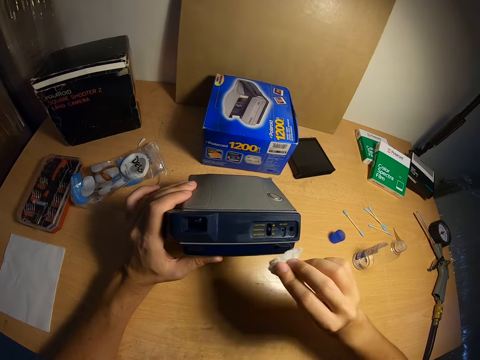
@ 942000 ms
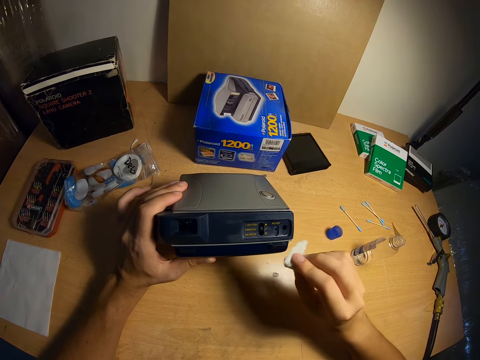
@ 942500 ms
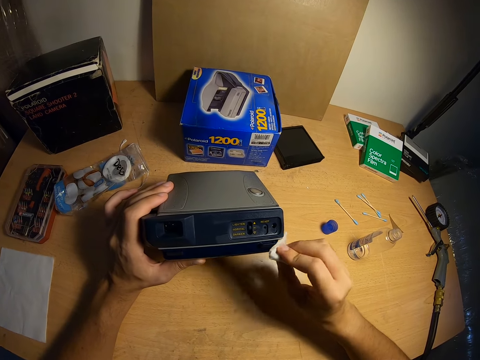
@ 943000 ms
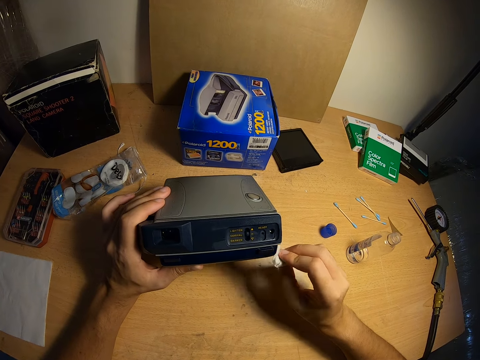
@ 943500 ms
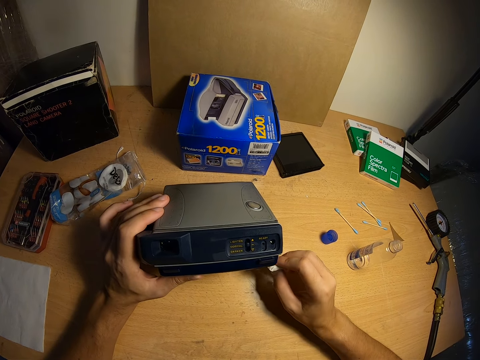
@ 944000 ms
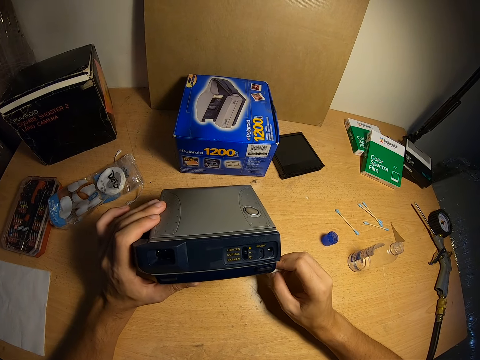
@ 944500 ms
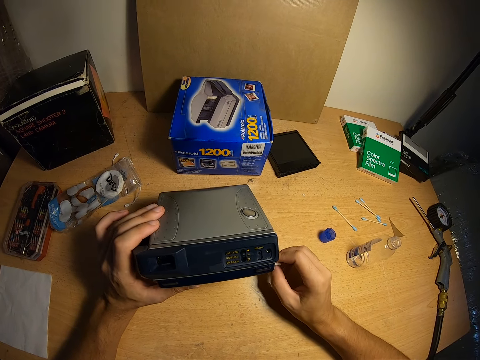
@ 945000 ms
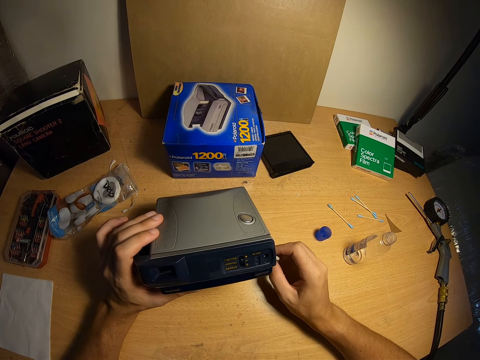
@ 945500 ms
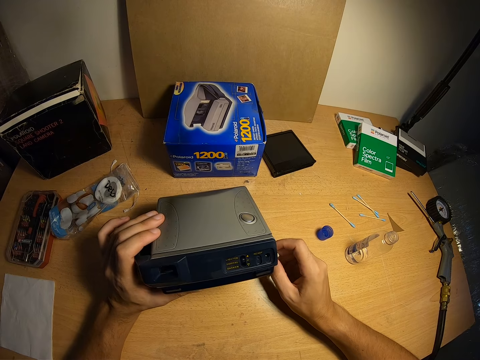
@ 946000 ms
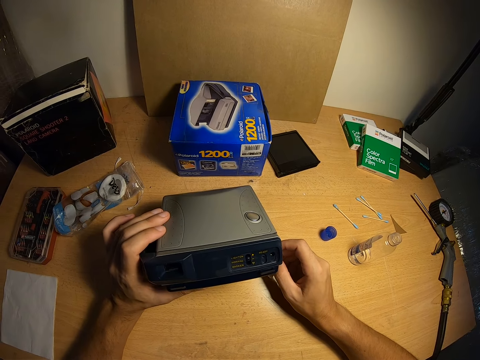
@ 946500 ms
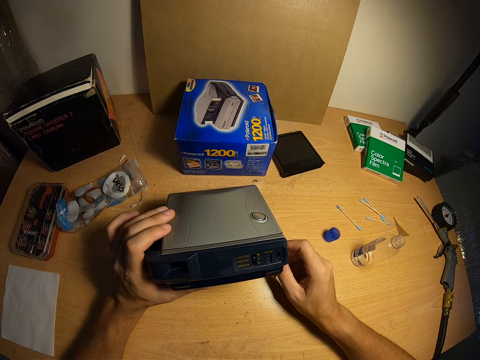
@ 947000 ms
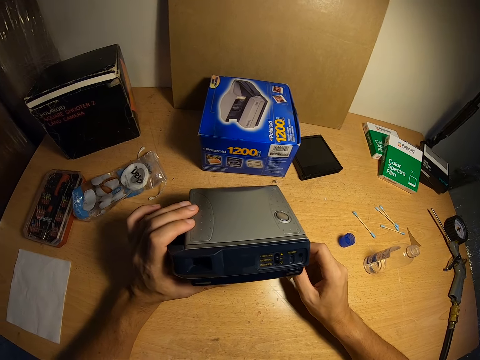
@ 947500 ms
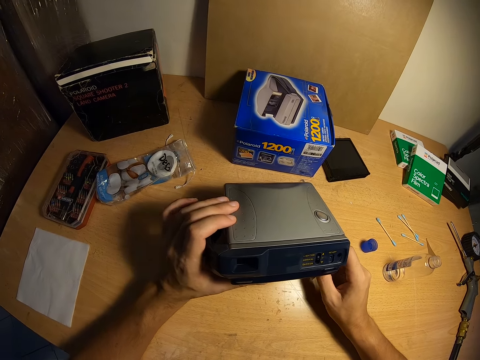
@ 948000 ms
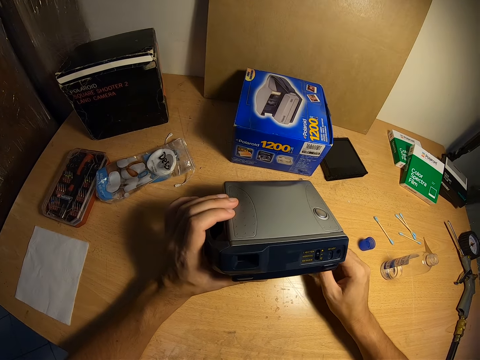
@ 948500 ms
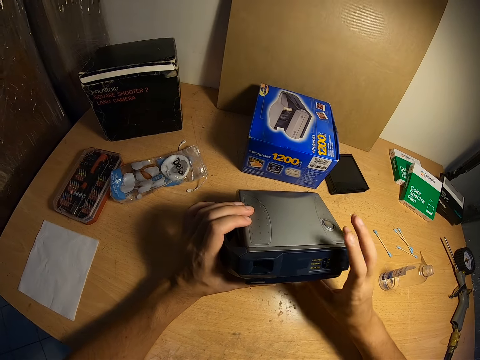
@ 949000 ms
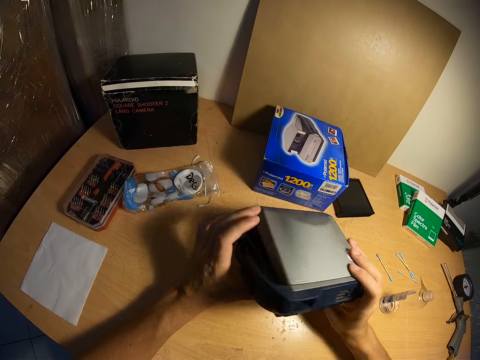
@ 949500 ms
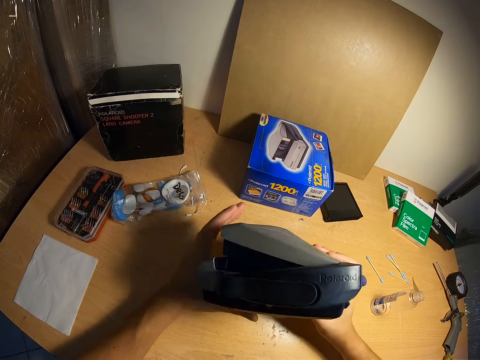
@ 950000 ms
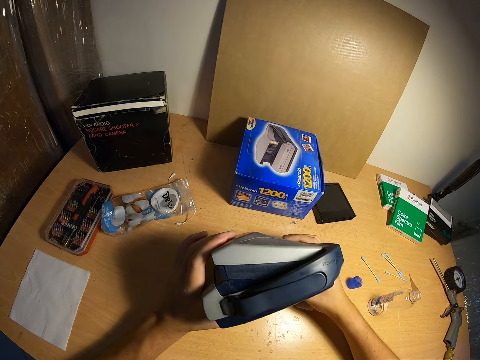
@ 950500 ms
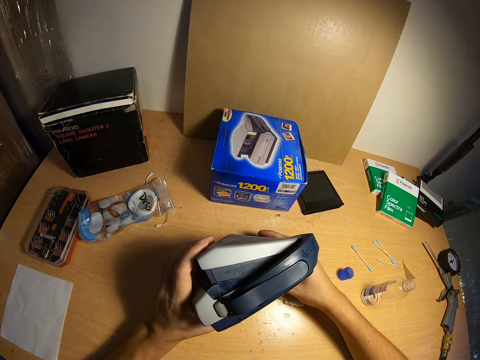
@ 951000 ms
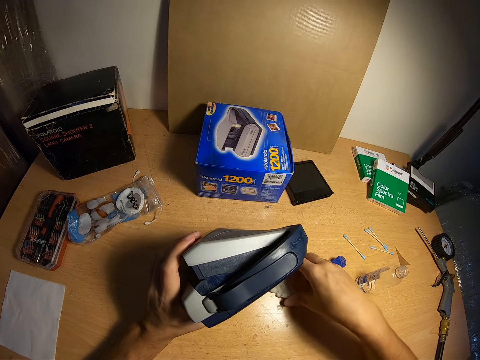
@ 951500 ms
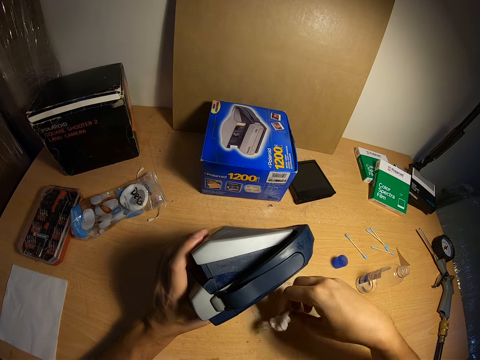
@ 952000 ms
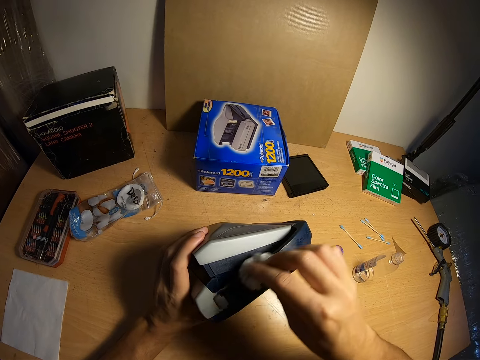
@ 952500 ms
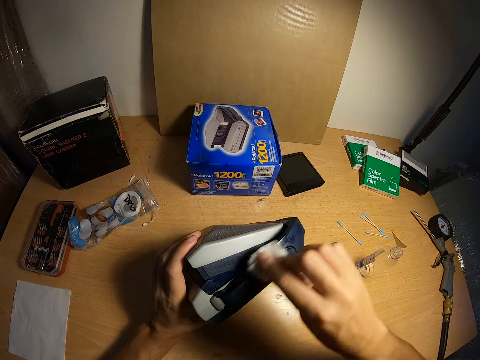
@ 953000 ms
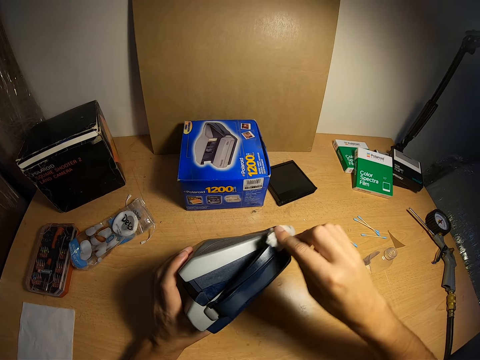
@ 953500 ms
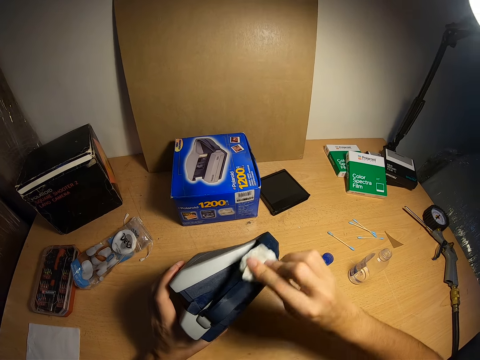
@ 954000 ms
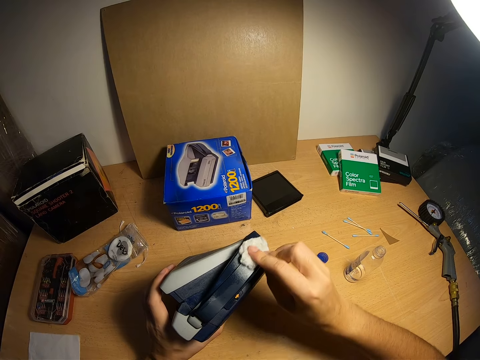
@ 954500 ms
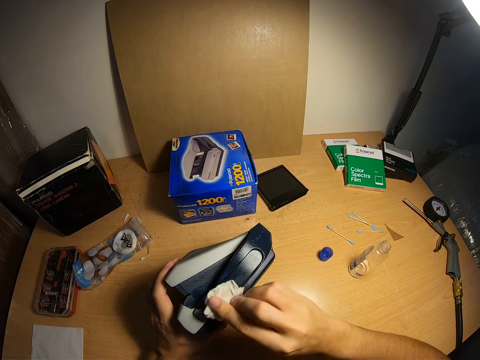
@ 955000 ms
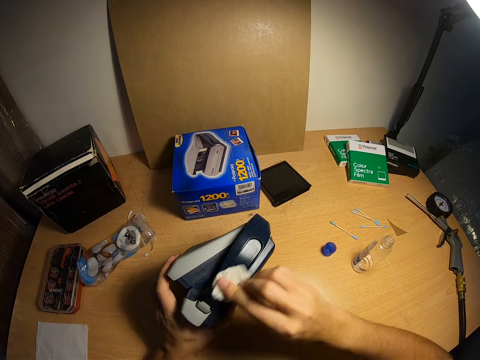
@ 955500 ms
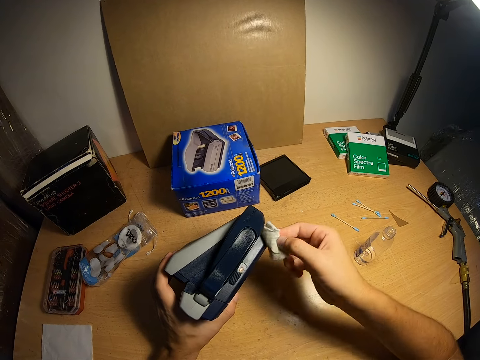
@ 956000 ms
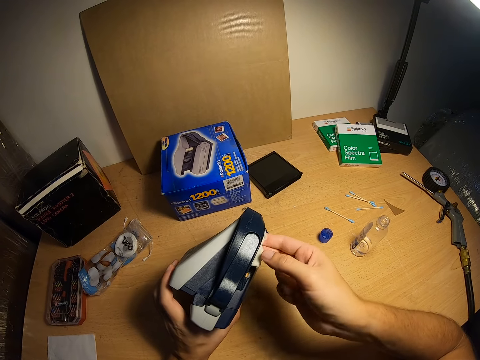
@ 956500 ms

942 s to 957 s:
The camera wearer pauses for a while. He looks at the Polaroid Spectra. He drops the cotton wool in his right hand on the table. He holds the Polaroid camera with both hands. He touches the Polaroid Spectra. He turns the Polaroid camera with his right hand. He holds the Polaroid camera with his left hand. He puts the Polaroid Spectra on the table. He picks up the cotton wool from the table with his right hand. He cleans the Polaroid camera with the cotton wool in his right hand.

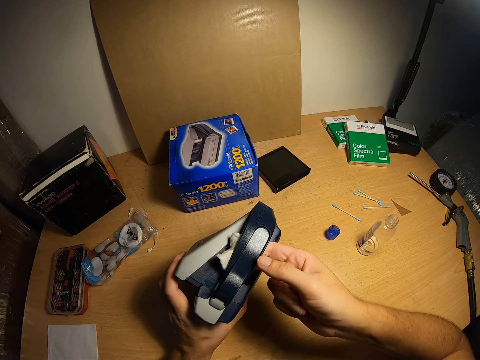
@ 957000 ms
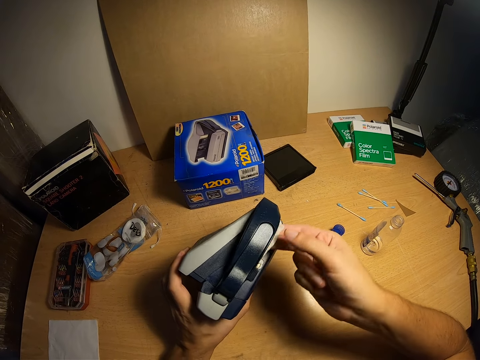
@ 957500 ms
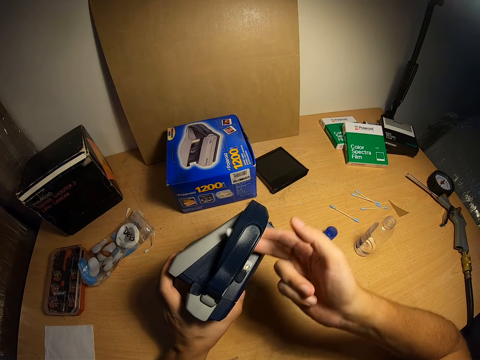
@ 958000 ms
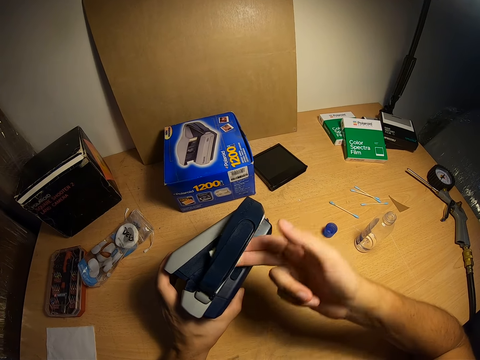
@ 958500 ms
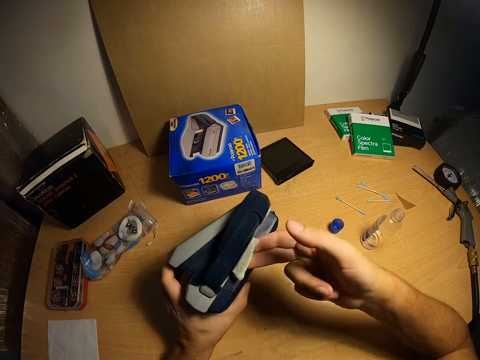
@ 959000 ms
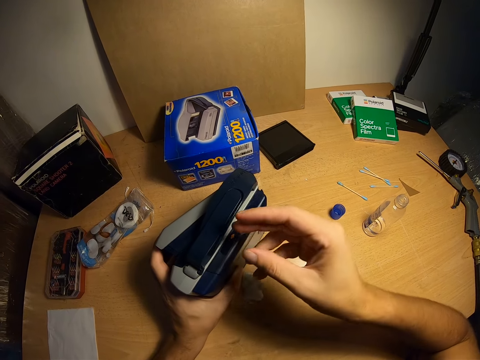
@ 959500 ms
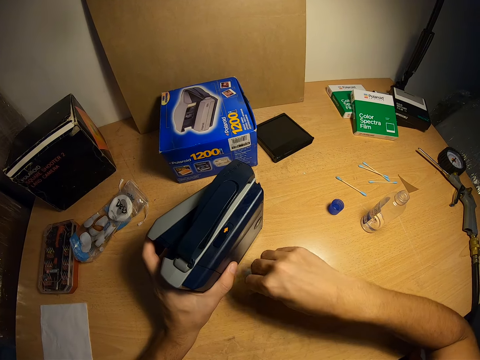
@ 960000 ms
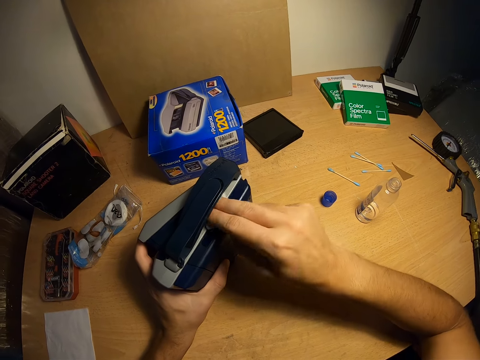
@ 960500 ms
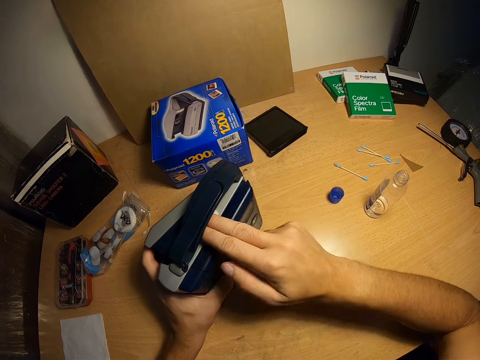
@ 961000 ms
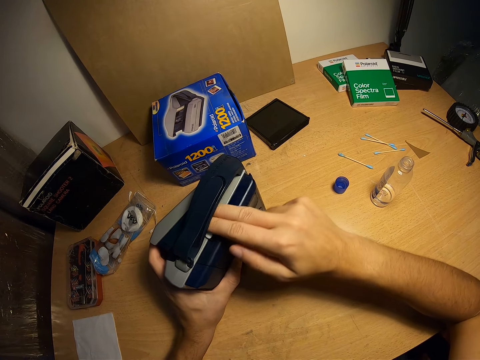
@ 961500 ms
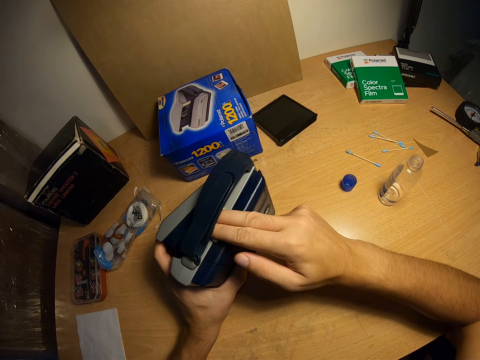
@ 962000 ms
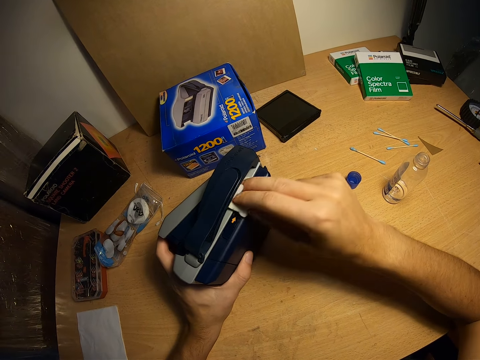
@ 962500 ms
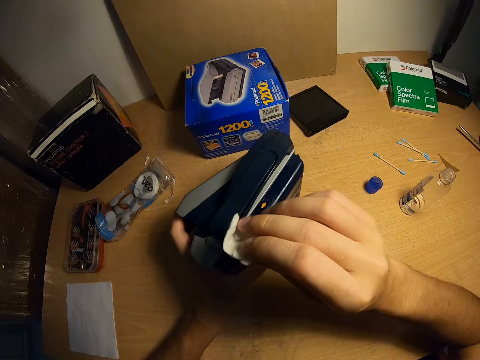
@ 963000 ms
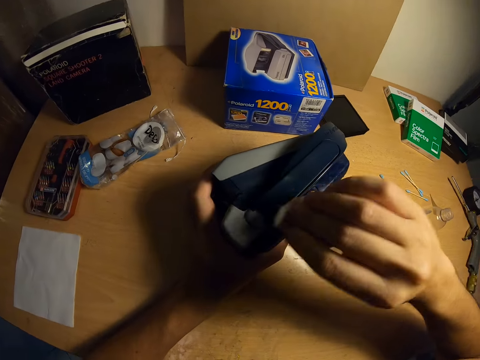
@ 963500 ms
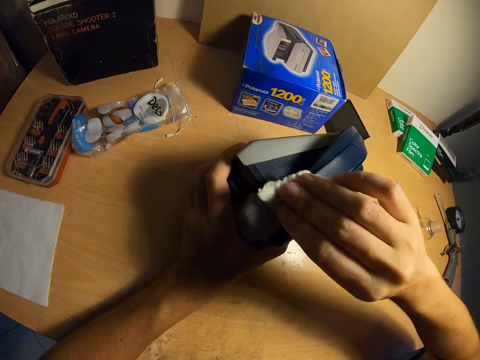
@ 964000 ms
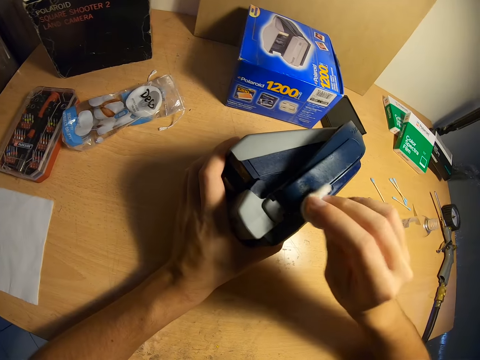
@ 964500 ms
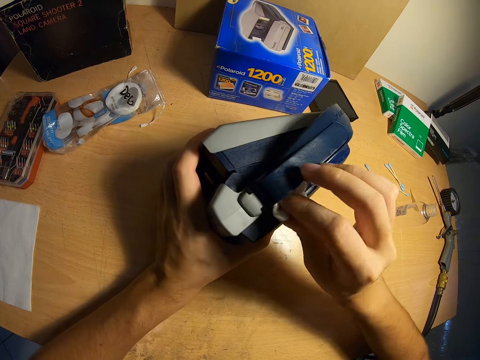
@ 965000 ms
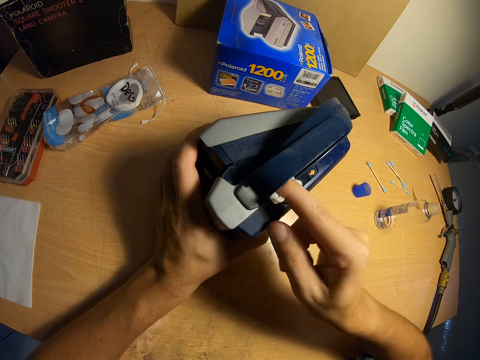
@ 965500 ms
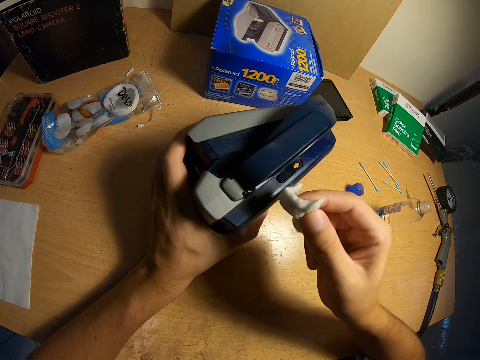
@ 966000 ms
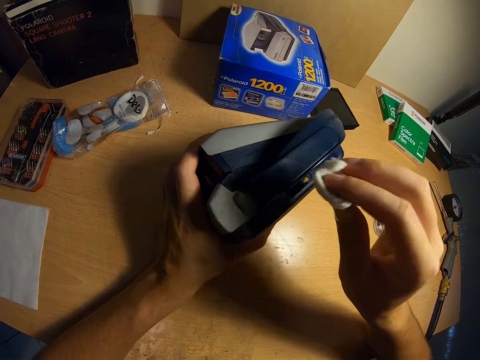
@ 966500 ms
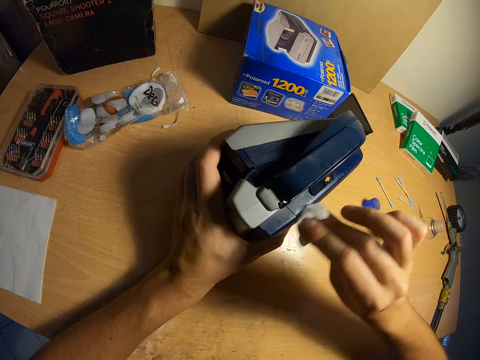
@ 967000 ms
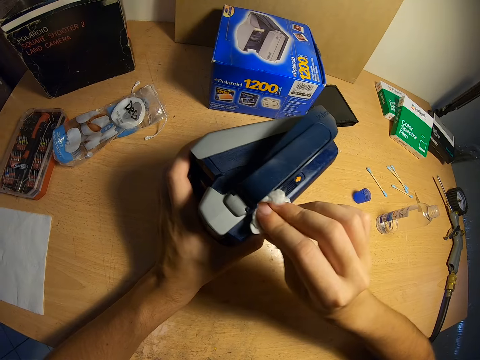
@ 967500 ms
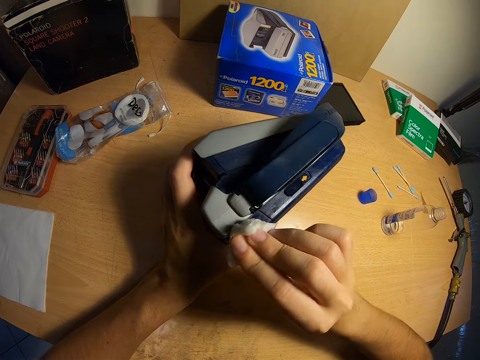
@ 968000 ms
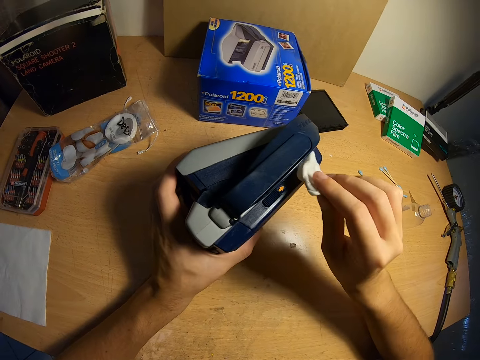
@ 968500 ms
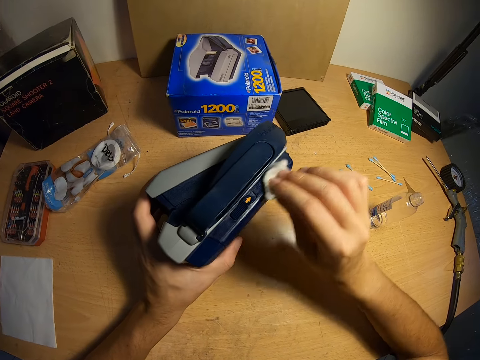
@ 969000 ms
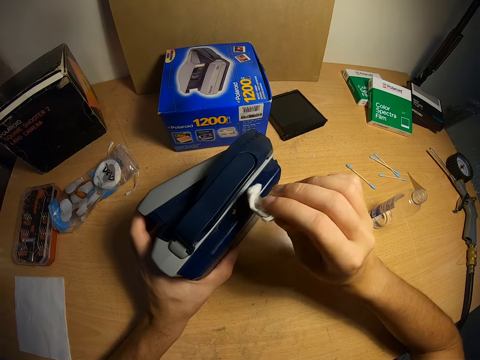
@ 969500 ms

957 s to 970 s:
The camera wearer drops the cotton wool on the table. He picks up the cotton wool from the table with his right hand. He cleans the Polaroid camera with the cotton wool in his right hand.
